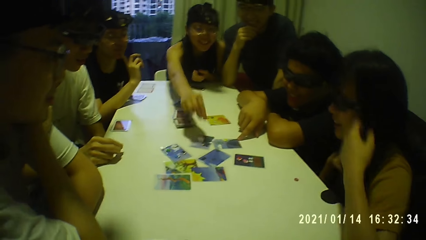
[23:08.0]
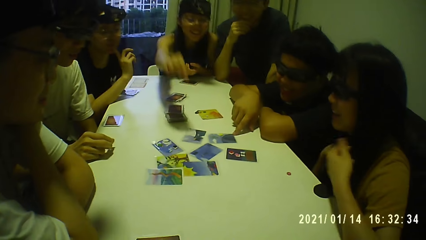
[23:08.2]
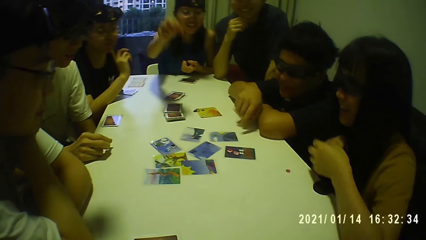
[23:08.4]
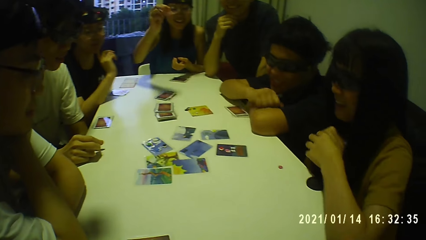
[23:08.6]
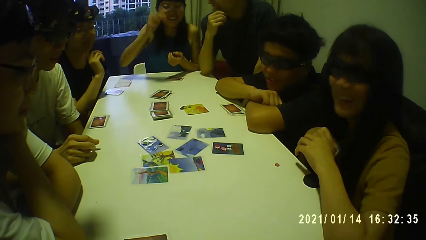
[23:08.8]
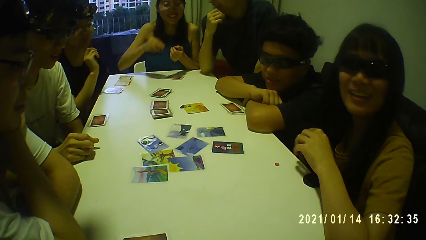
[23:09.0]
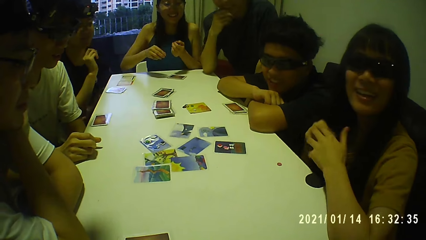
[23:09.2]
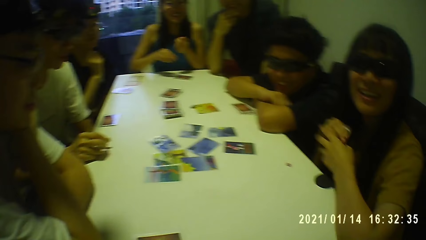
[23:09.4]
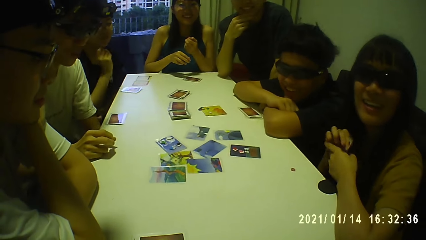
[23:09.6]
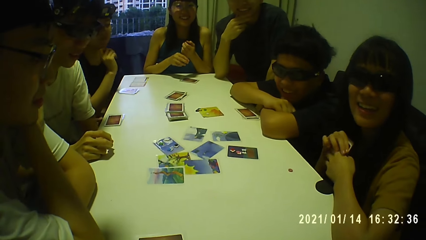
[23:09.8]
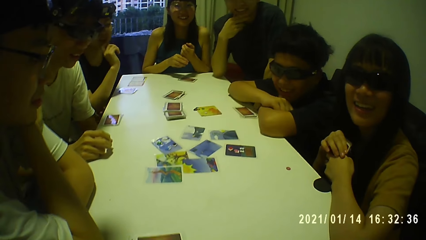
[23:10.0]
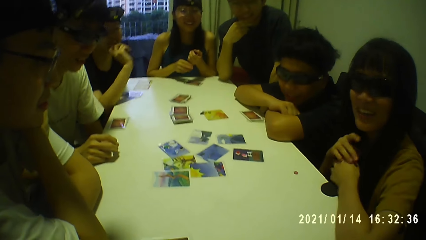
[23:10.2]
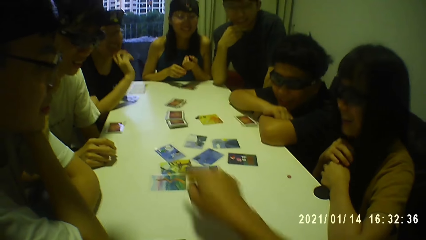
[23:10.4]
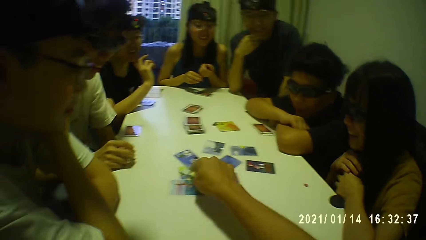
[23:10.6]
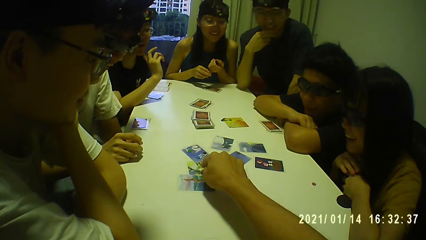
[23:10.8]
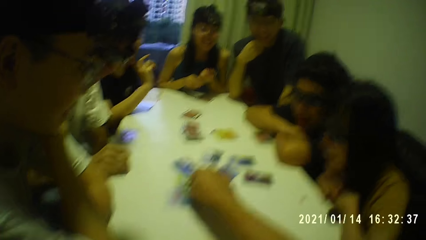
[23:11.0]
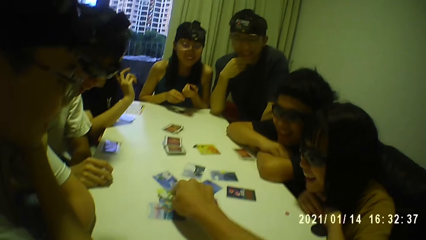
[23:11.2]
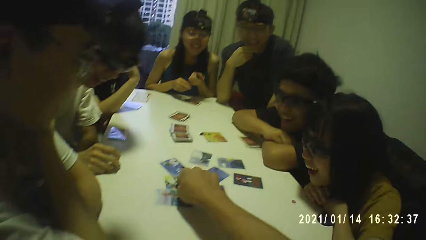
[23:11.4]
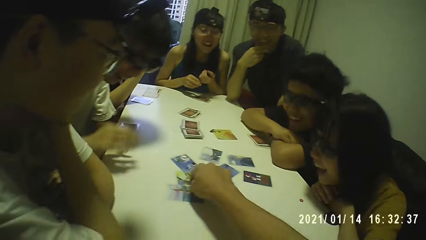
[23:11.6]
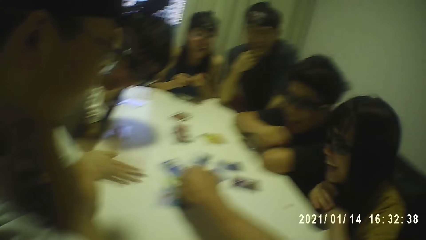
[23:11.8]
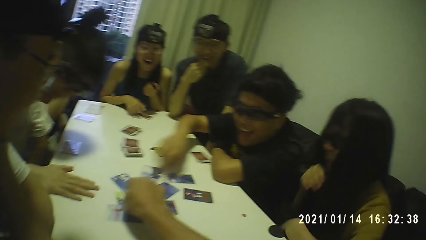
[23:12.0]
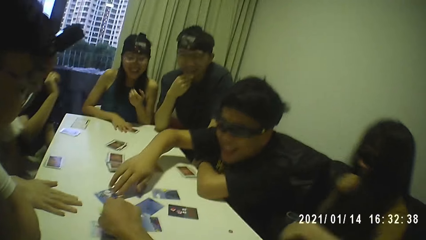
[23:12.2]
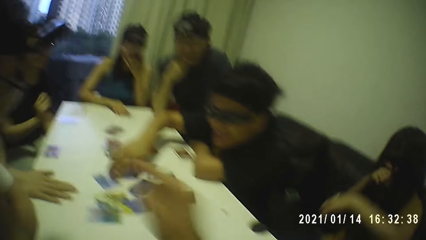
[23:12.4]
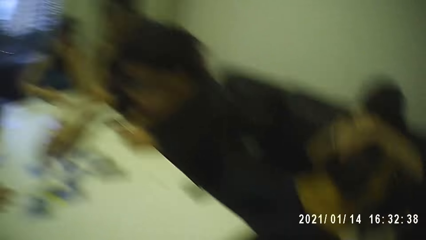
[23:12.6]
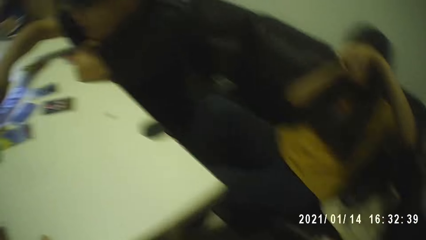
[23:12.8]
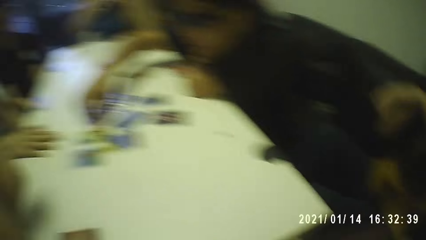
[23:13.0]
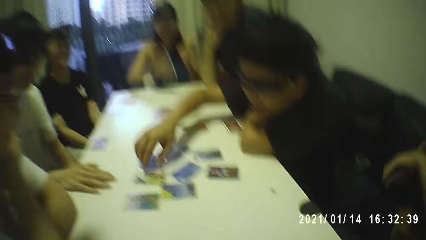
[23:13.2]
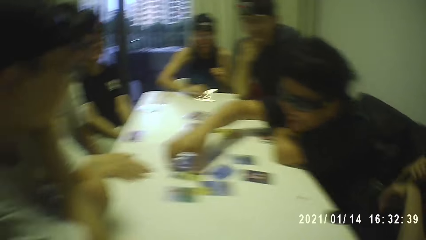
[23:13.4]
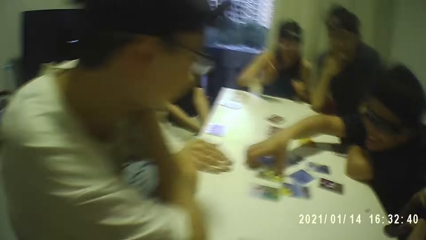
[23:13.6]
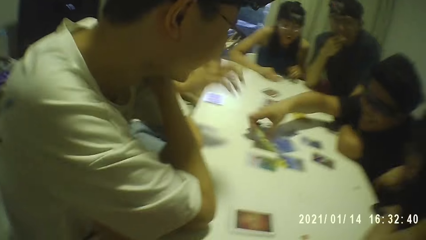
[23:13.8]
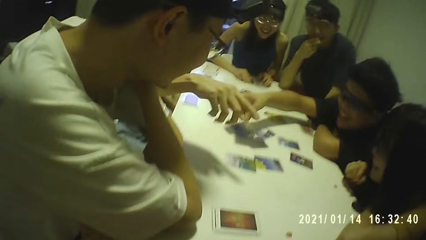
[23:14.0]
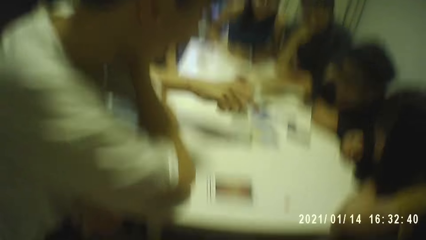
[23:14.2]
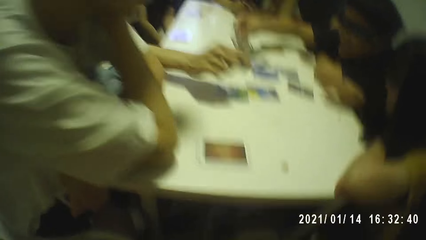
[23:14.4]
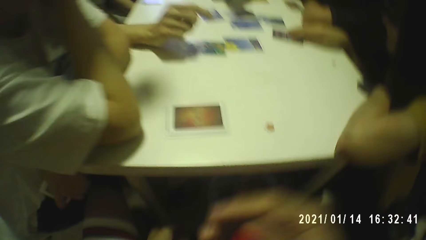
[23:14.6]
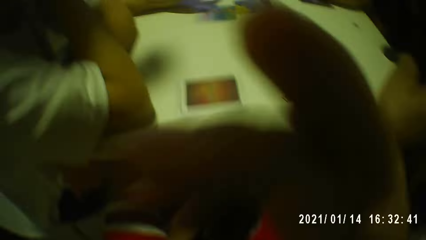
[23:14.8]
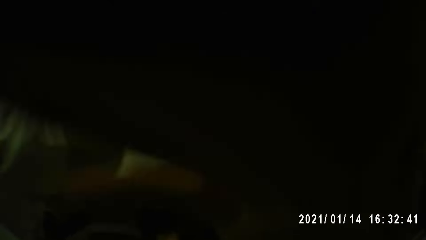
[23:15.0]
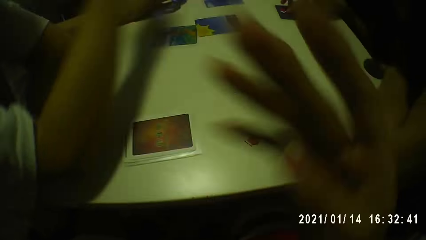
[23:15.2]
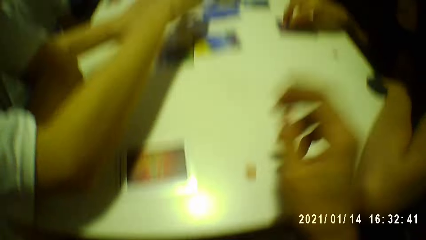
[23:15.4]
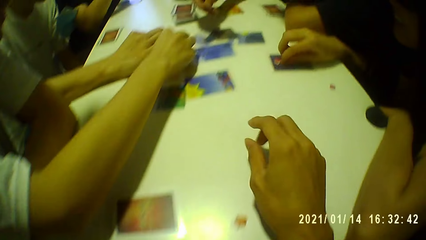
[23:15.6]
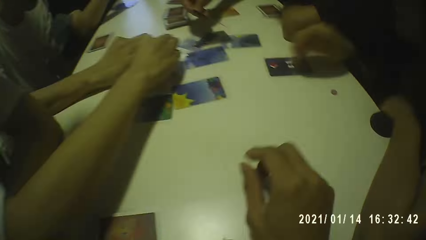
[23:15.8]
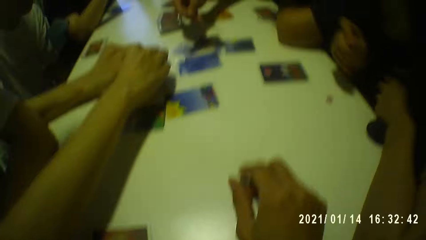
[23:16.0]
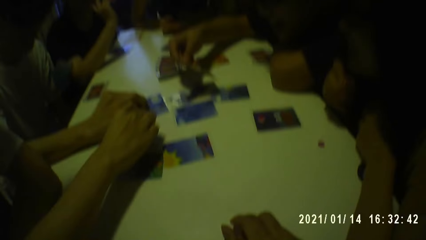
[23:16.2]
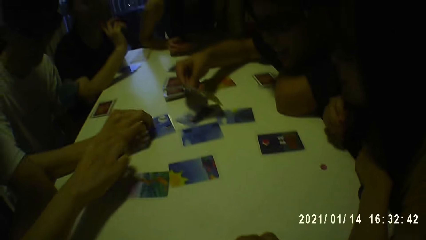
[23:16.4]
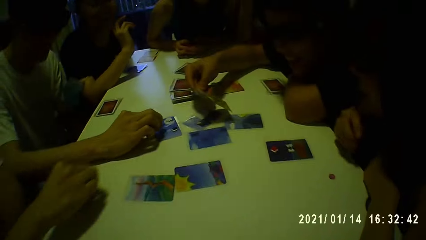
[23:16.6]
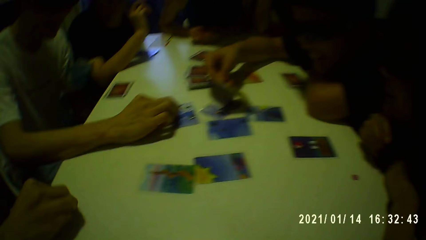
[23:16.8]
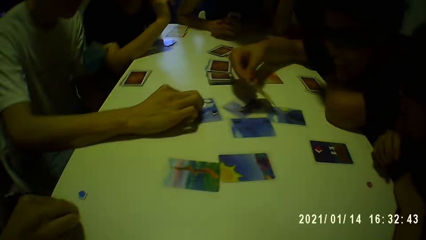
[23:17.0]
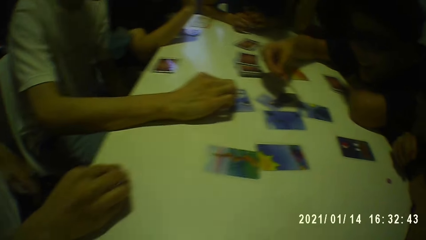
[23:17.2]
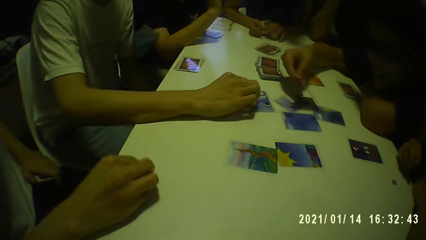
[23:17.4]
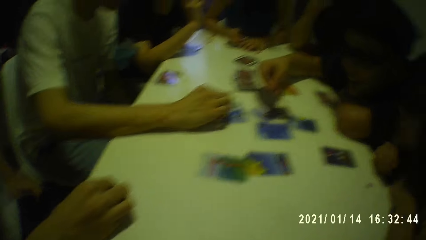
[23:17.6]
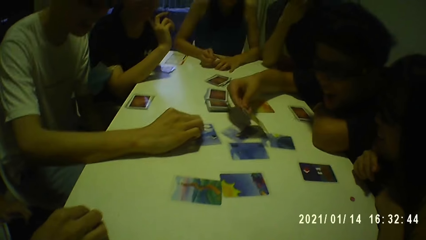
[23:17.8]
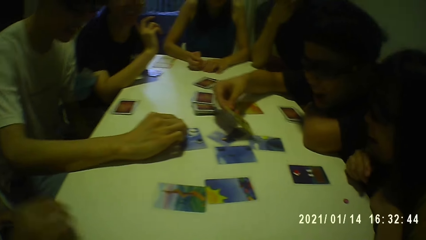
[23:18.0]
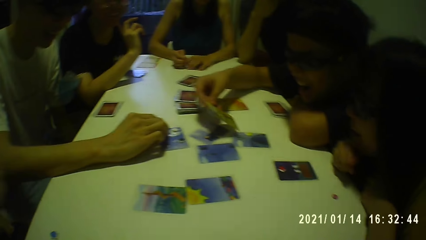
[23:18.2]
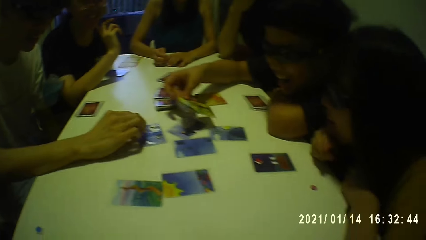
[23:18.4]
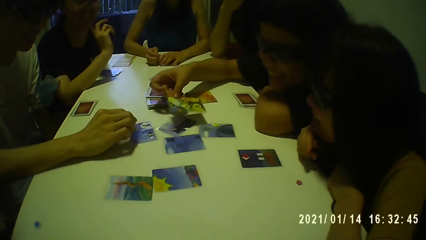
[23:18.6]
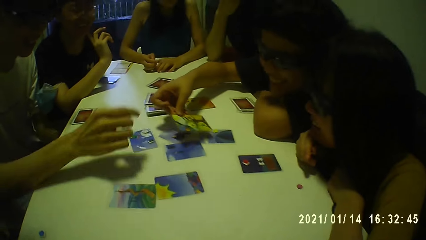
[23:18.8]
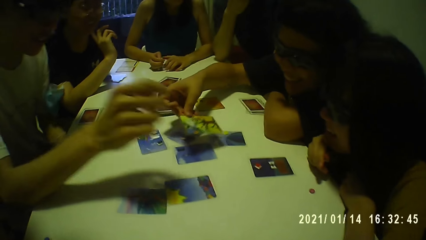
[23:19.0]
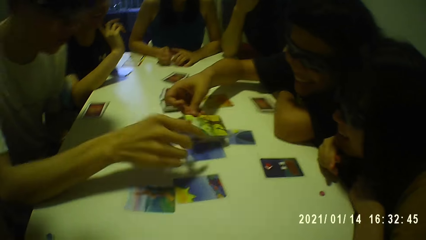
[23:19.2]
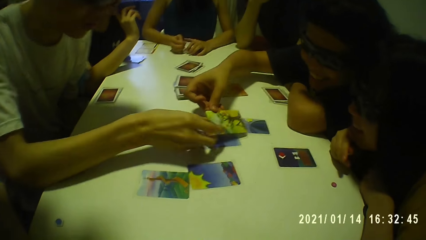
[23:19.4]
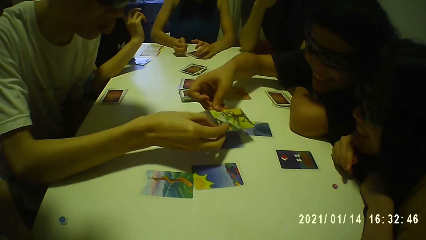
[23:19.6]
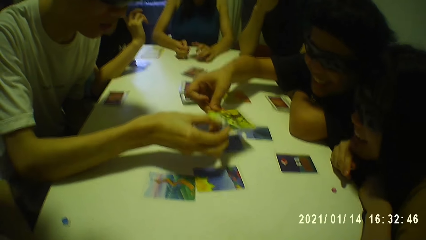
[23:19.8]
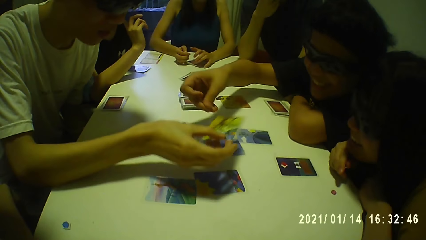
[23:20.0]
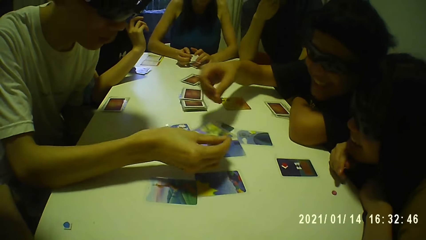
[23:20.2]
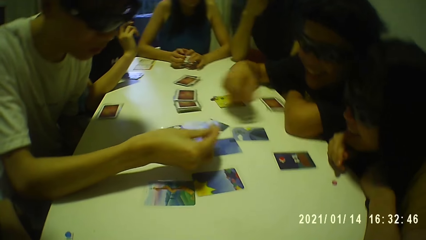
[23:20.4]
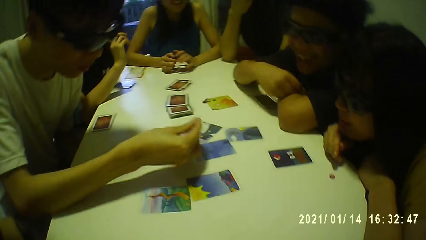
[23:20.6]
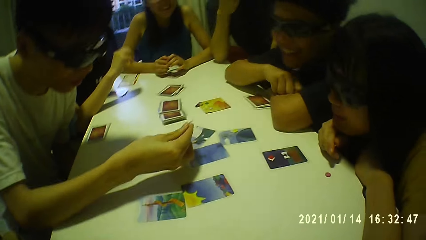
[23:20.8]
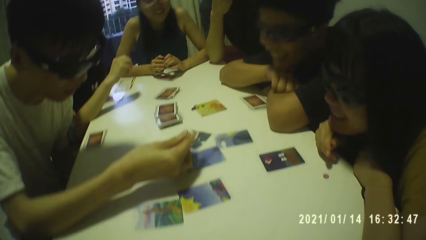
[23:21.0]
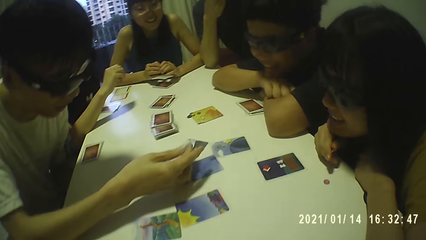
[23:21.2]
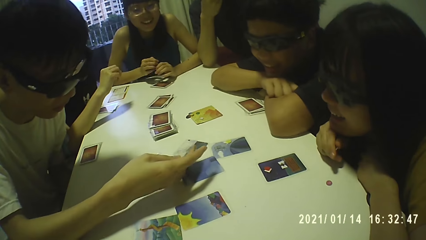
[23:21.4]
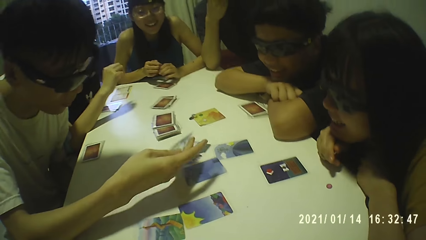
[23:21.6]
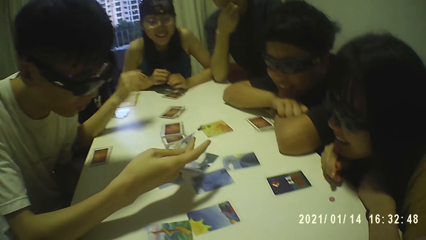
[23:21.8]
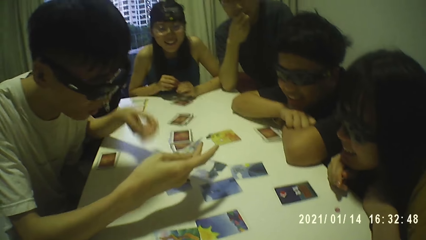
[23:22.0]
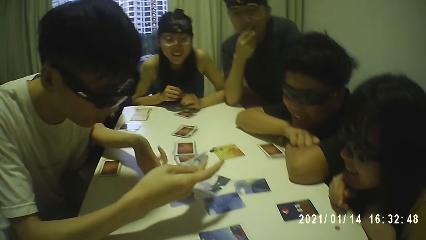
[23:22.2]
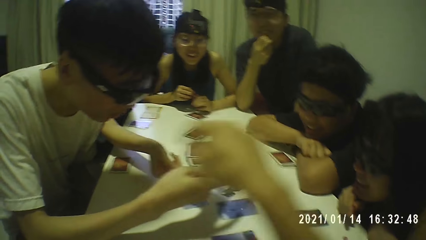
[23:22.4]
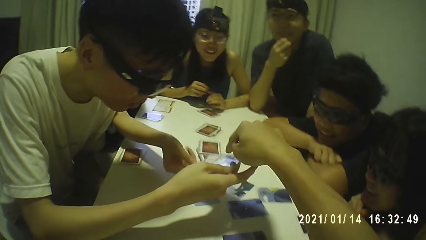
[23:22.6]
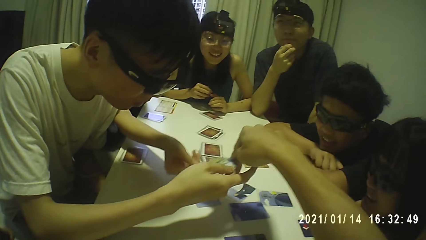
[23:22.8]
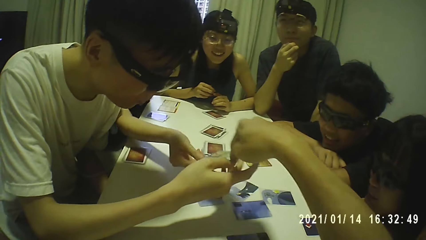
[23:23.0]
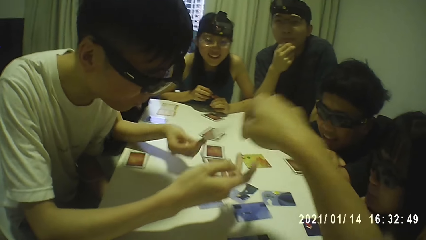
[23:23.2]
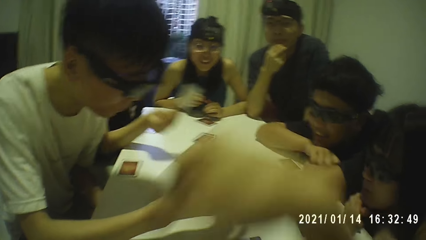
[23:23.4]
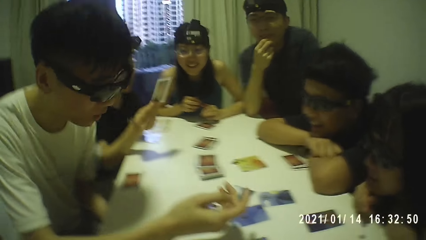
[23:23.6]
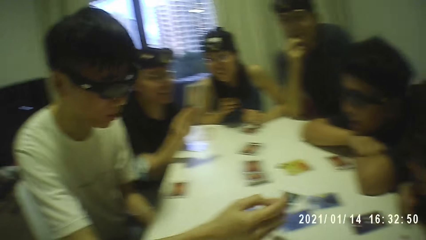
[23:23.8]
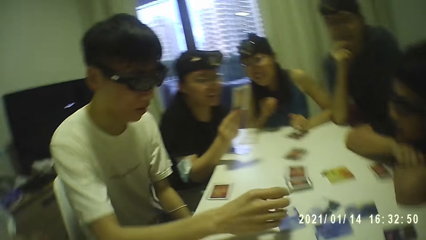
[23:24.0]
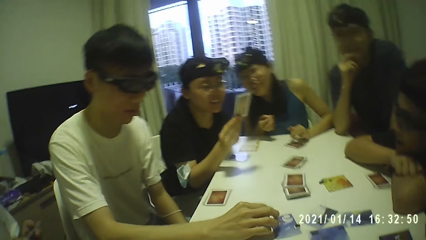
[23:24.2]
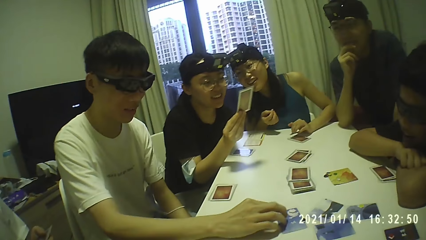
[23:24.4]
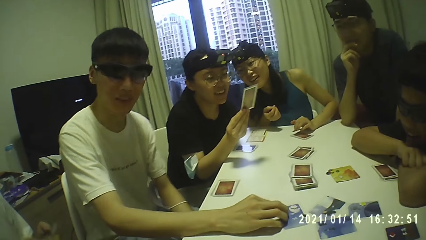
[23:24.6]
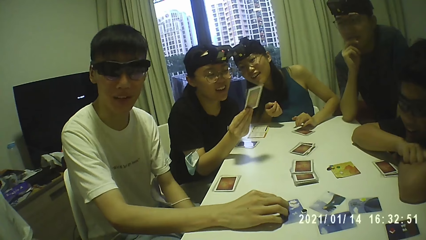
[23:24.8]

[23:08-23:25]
A person points at a card. The camera wearer interacts with the group of people. Another person moves a hand. A woman holds the cards in her hands. The camera wearer looks at the cards on the table. He touches the card on the table with his right hand. He stretches a hand. A man hits the table with his right hand. Another man picks up the card from the table with his right hand. Another woman picks up the cards from the table with her right hand. The camera wearer looks at another person. The second woman hits the cards on the table with her right hand. The camera wearer looks at another person. The second man picks up the card from the table with his right hand. The camera wearer touches the camera on his head with his right hand. He moves a hand. The first woman touches the card on the table with her right hand. A third man picks up the chip from the card with his right hand. The first man touches the chip on the card with his right hand. The second man holds the card in his right hand. The camera wearer places a hand on the table. The third man drops the chip on the table with his right hand. The second woman places the cards on the table with her left hand. The camera wearer looks at another person. The person touches a card. The first man collects the card from the second man with his right hand. The person looks at a card. The camera wearer touches the card with his right hand. He points at a card. A third woman collects the card from the first man with her right hand. The camera wearer looks at the person. The first man touches the card on the table with his right hand.
